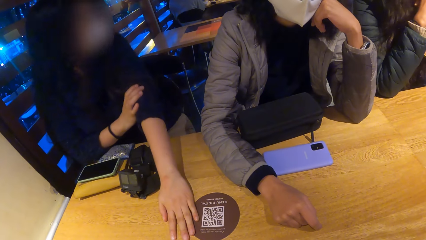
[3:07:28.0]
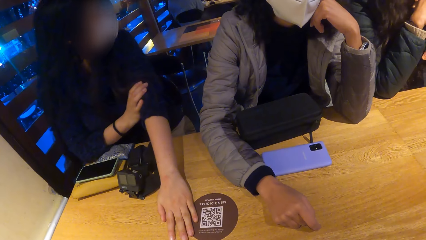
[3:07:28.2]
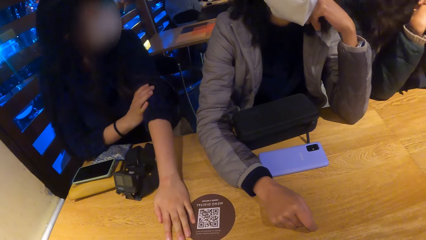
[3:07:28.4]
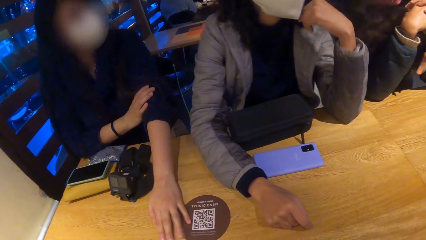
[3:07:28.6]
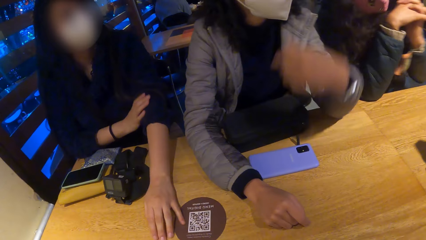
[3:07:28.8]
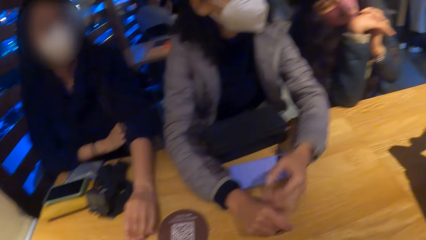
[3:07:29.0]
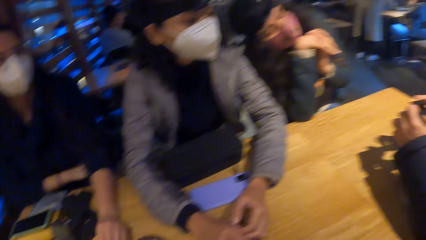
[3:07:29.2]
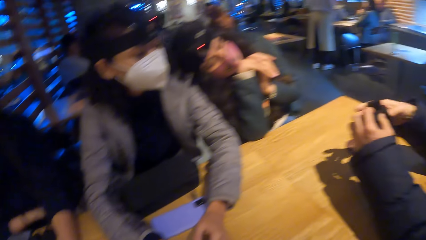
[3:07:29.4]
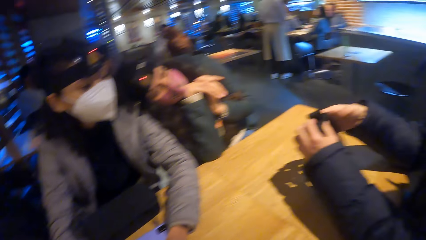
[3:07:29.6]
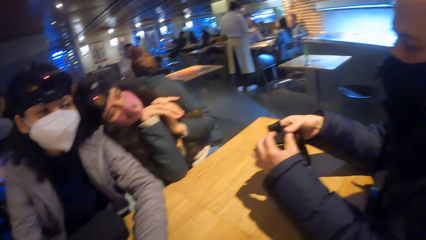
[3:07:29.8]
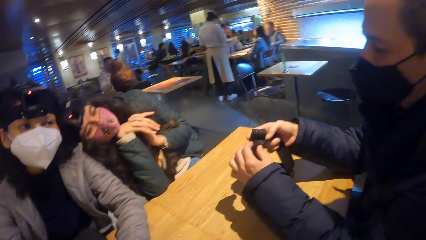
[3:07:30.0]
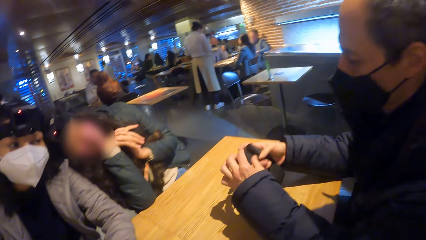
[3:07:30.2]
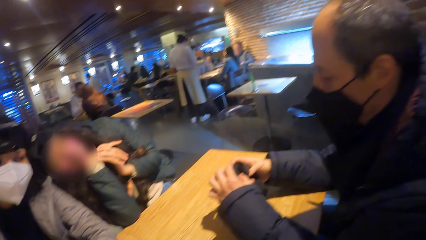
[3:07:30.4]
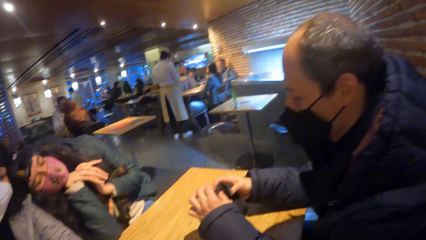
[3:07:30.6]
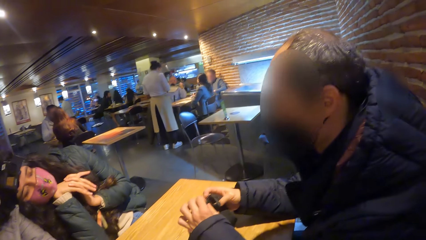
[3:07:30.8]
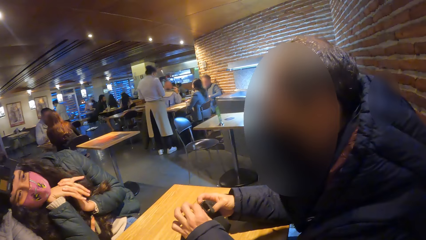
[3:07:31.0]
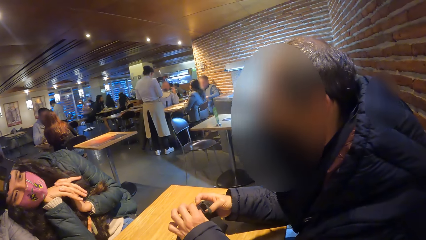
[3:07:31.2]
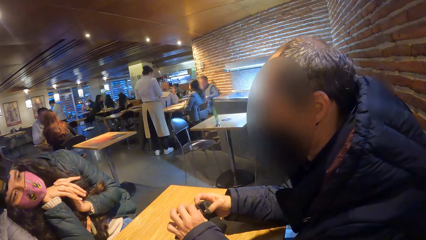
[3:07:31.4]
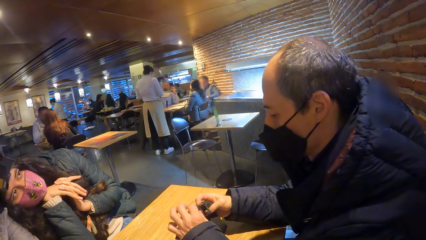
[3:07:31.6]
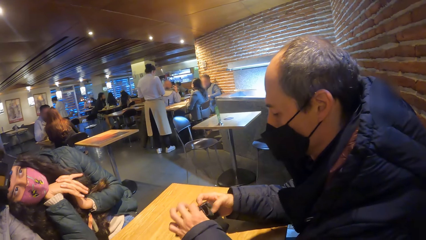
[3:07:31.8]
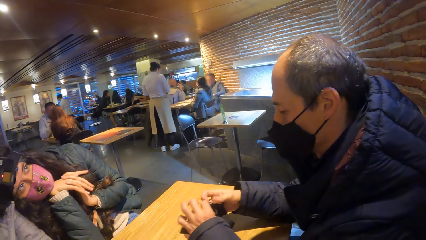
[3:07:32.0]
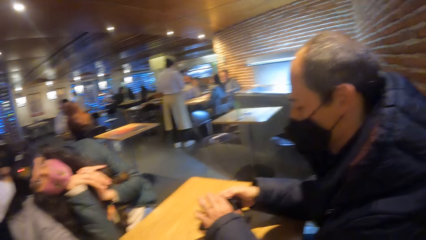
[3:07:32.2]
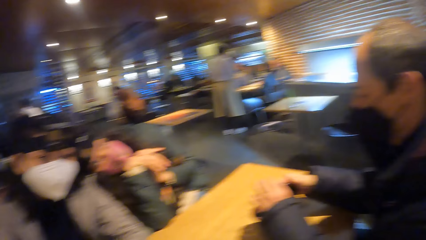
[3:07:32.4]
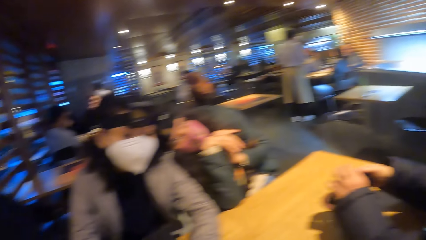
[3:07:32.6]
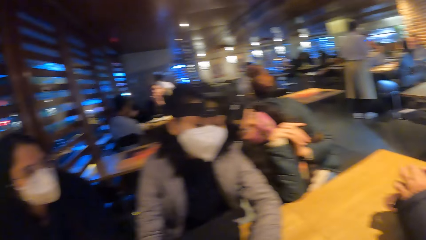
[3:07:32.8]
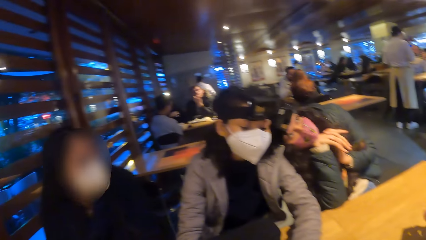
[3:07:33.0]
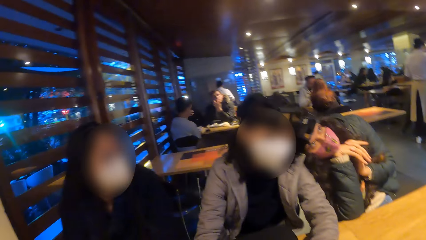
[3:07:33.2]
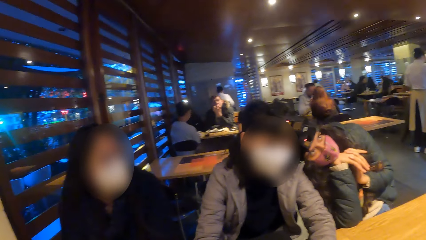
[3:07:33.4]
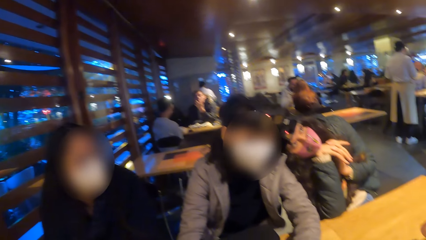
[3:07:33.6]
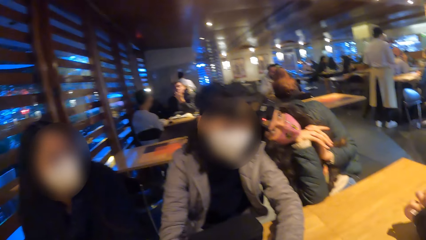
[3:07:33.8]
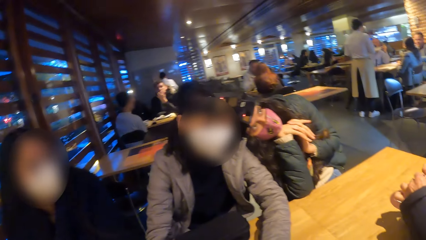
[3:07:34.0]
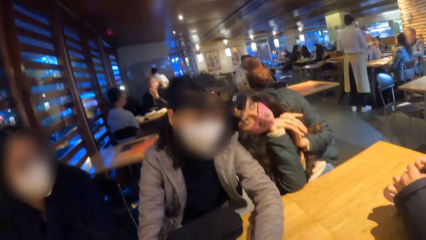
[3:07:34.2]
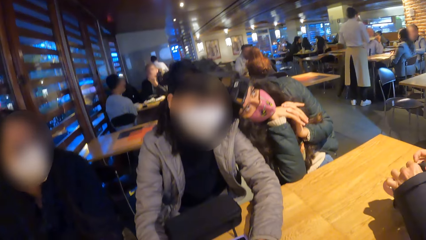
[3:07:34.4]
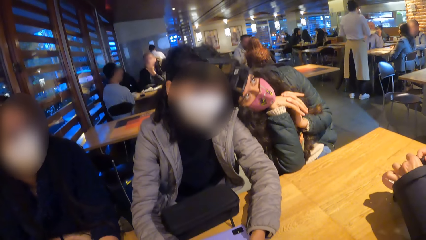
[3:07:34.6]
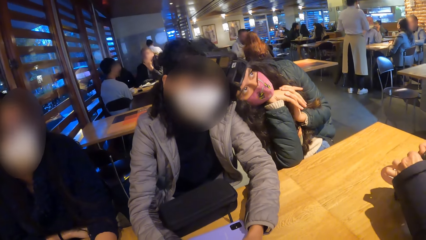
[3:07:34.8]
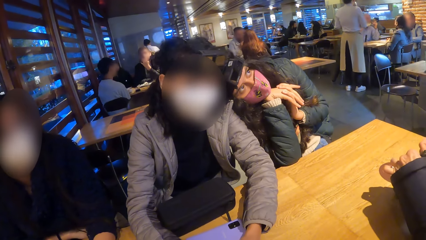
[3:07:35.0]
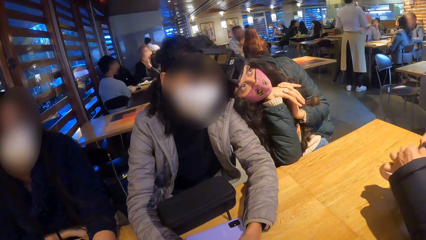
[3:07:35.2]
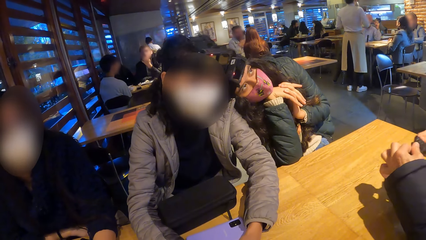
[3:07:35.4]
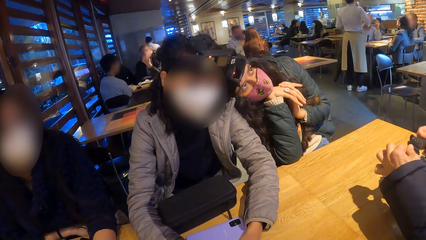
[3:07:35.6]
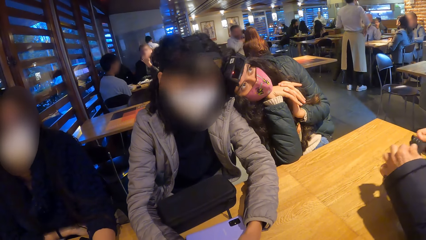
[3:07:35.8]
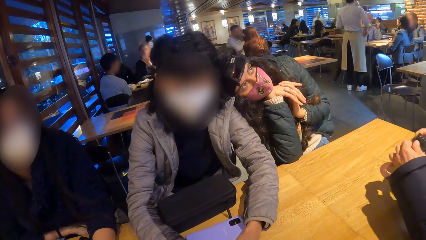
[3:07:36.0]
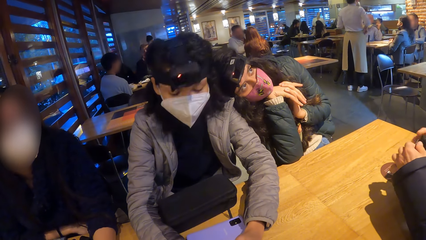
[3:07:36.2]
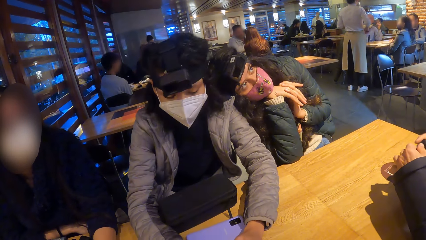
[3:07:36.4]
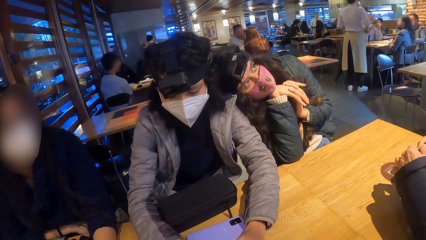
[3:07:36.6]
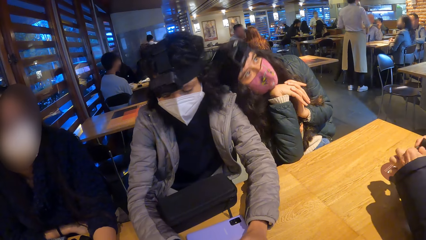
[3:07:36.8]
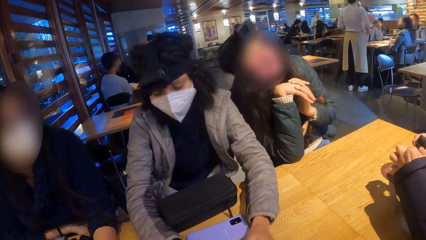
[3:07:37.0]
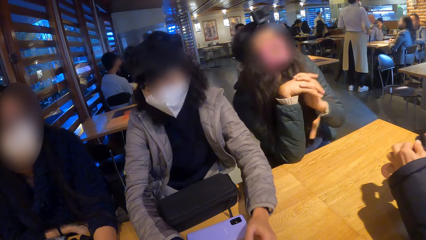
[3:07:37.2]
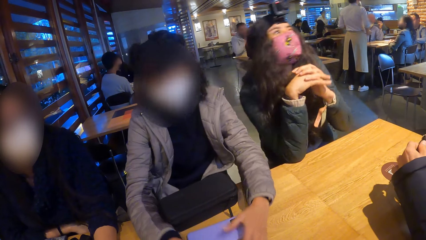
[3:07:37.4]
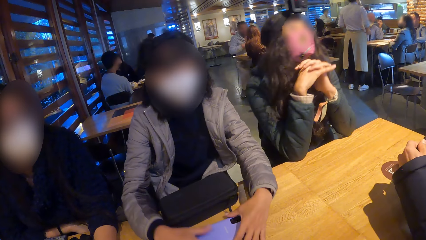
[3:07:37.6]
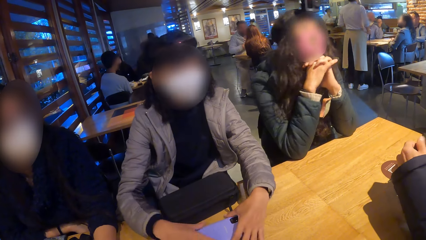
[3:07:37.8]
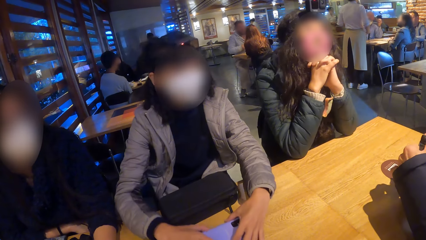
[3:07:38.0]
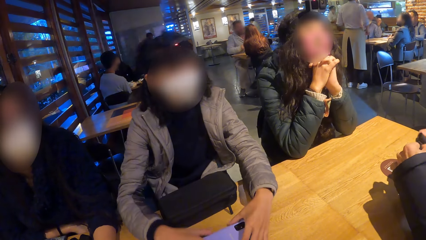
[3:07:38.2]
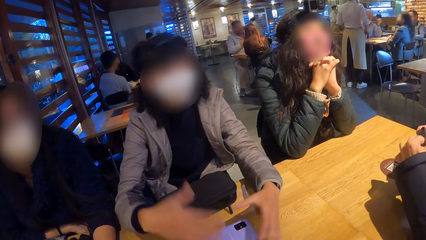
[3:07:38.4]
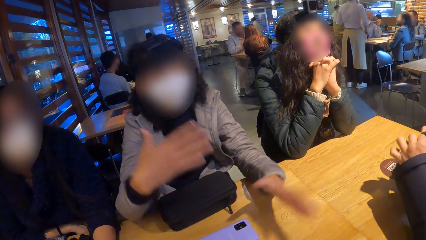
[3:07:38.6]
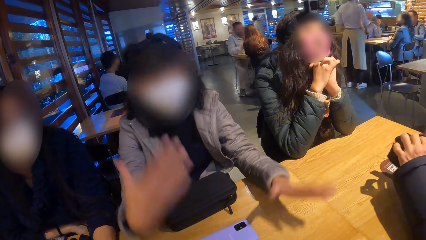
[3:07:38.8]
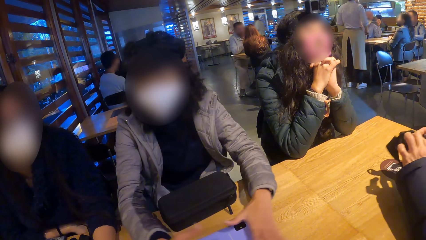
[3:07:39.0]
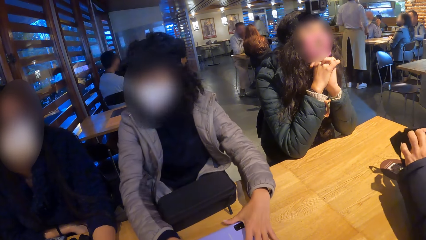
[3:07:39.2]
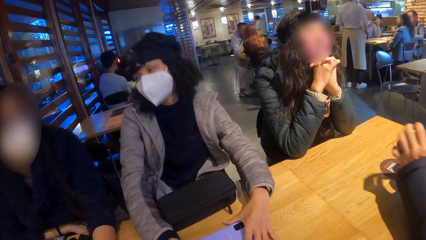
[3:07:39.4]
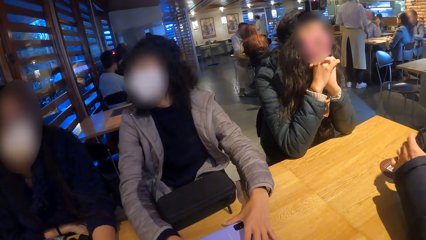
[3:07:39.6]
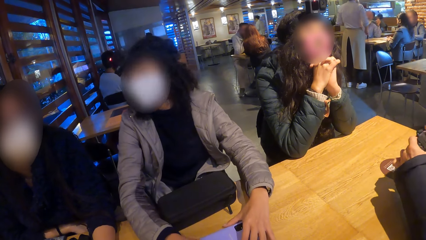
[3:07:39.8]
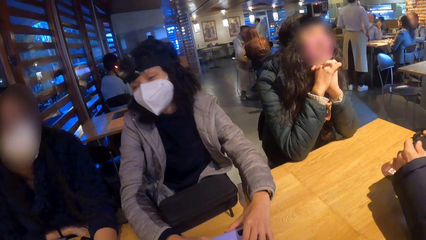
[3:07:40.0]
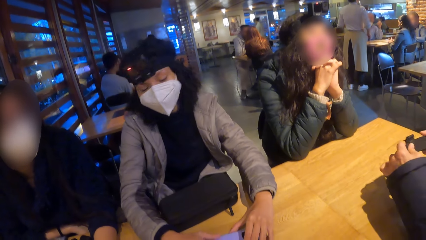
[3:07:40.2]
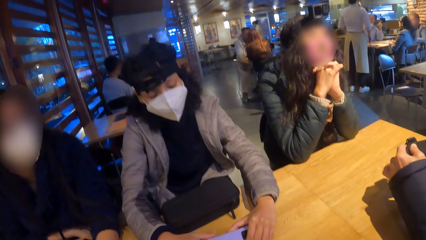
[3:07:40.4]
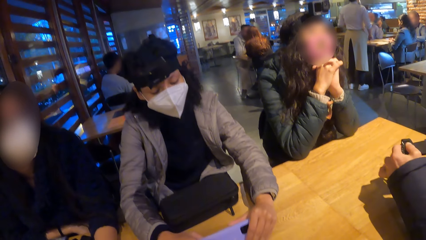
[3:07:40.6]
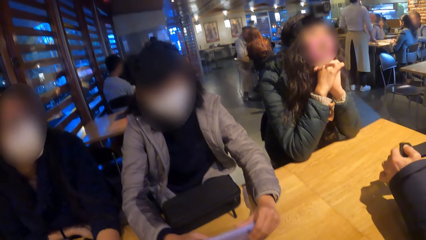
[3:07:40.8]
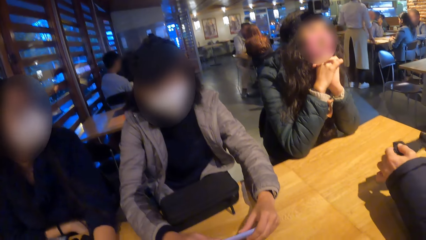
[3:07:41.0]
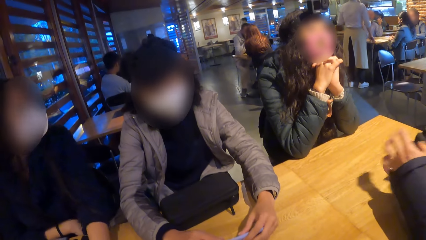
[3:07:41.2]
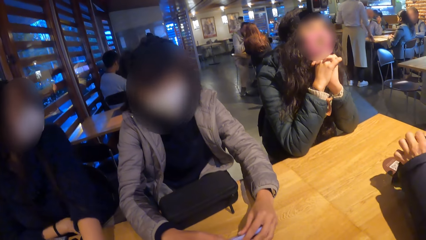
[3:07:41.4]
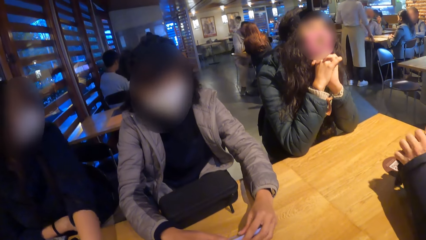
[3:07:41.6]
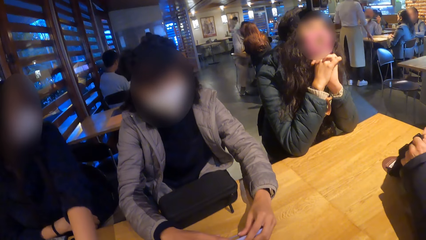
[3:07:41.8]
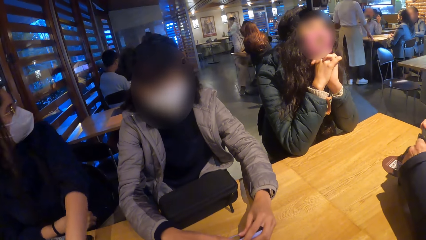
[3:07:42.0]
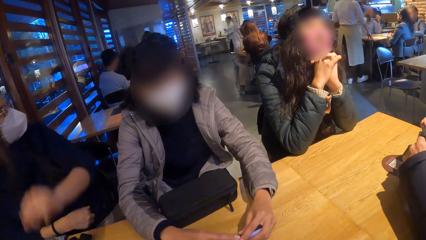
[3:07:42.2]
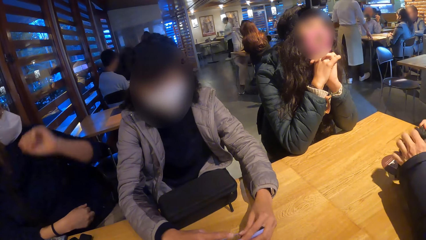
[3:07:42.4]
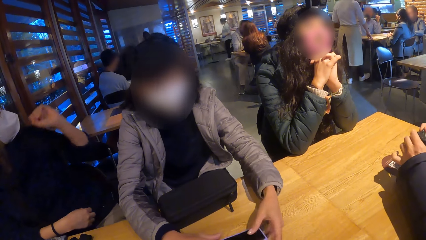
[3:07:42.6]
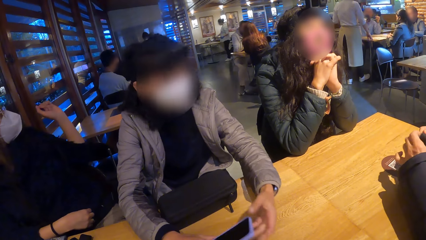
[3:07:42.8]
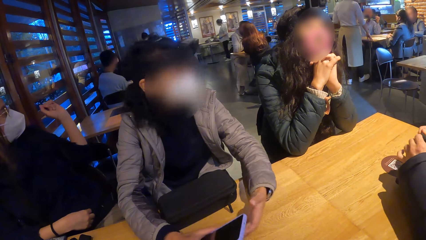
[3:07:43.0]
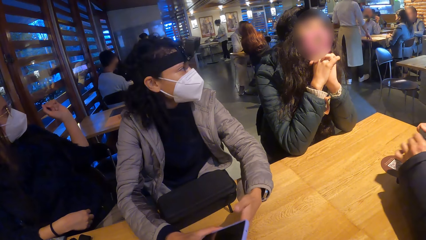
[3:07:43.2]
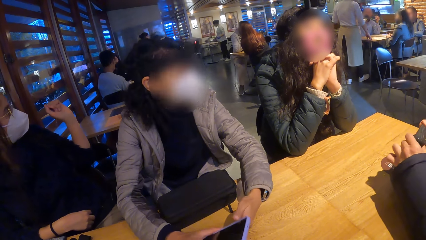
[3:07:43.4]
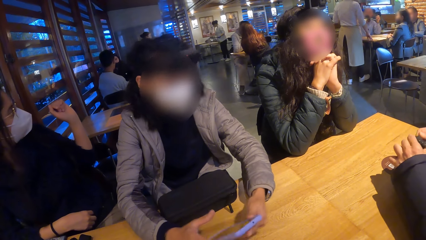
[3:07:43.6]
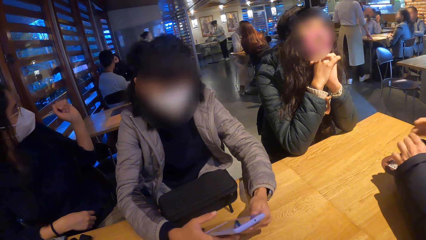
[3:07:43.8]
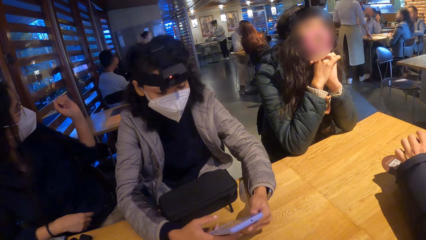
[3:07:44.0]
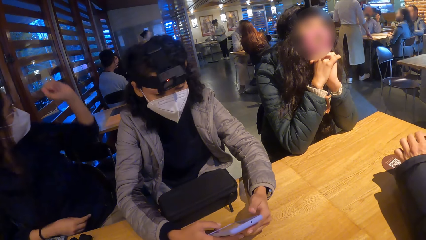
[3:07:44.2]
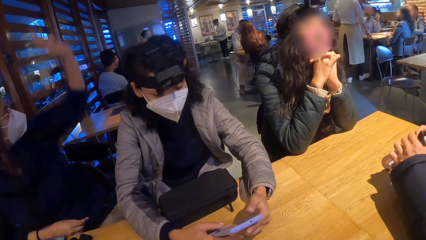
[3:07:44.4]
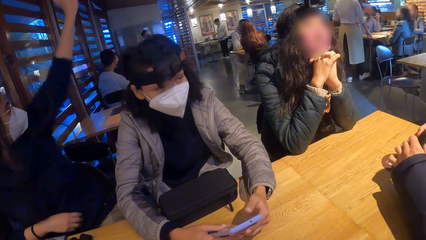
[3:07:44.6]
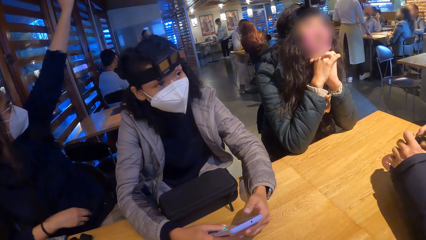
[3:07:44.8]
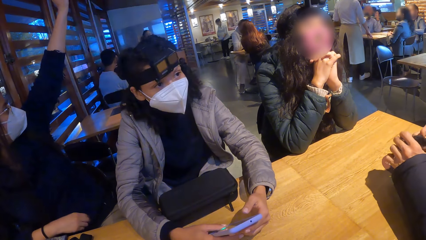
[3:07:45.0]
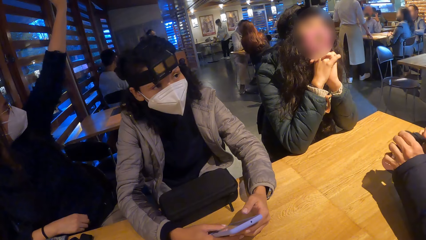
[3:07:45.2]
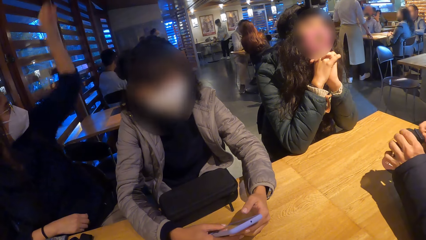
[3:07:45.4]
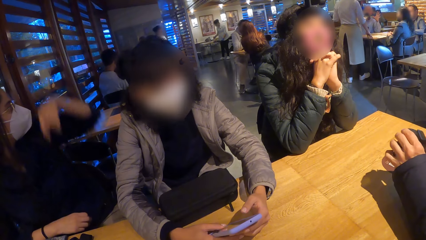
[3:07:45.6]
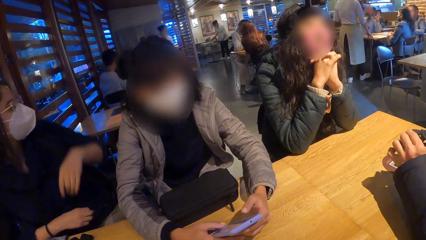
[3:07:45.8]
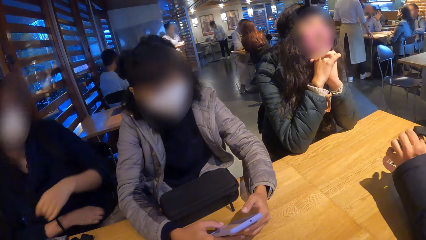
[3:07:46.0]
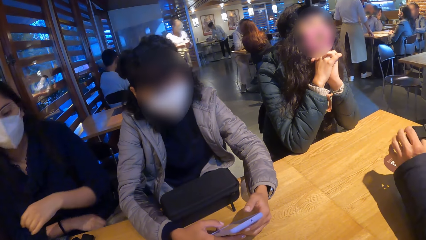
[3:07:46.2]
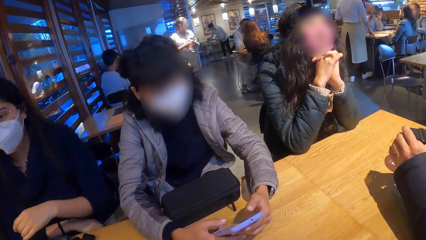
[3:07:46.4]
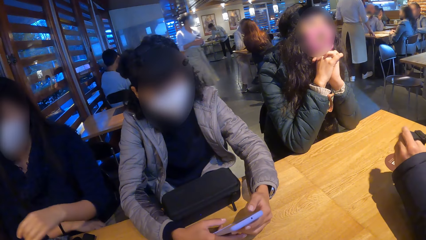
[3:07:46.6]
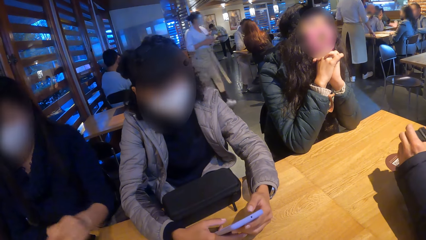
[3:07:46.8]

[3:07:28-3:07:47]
A woman places her head on another woman's shoulder. The camera wearer looks around. The first woman removes her head from the other woman's shoulder. The other woman gestures with both hands. The camera wearer listens to a lady. A man checks the camera in his hands. The other woman picks up the phone from the table with both hands.
